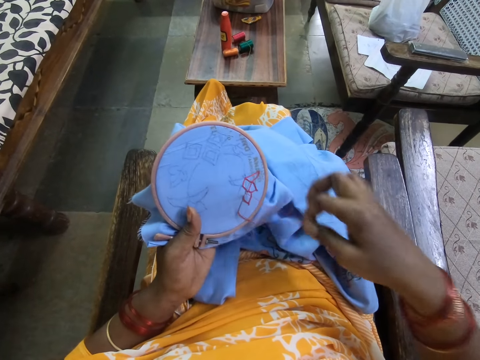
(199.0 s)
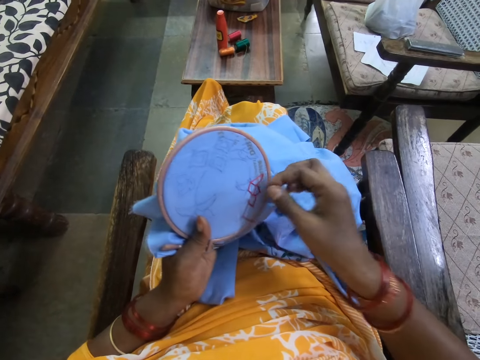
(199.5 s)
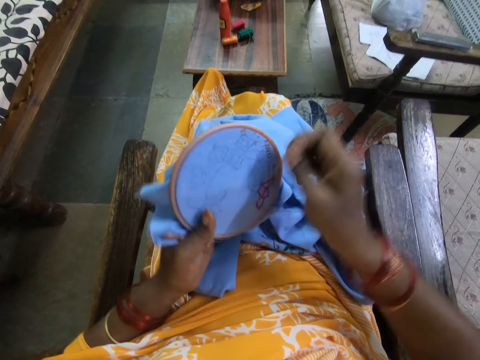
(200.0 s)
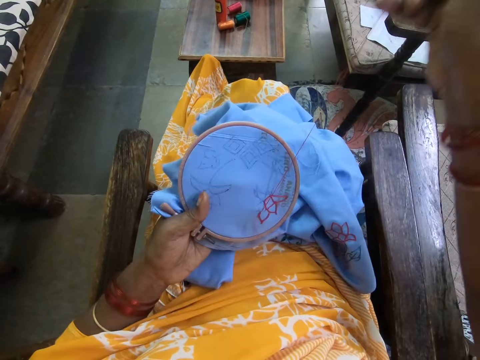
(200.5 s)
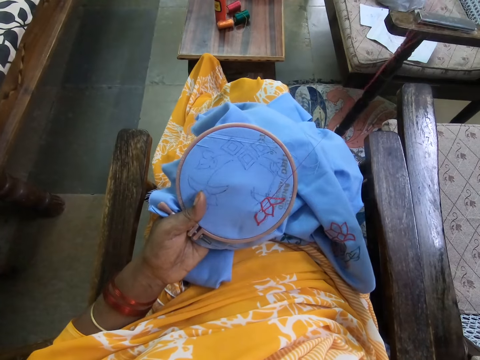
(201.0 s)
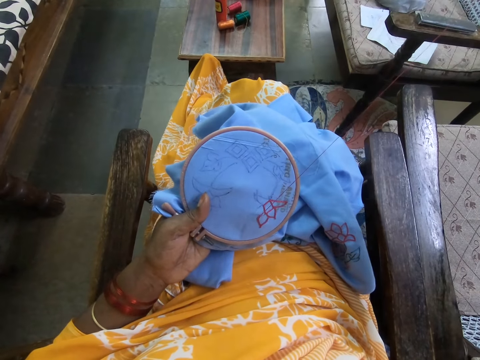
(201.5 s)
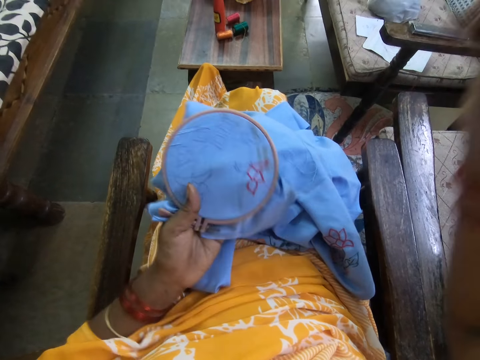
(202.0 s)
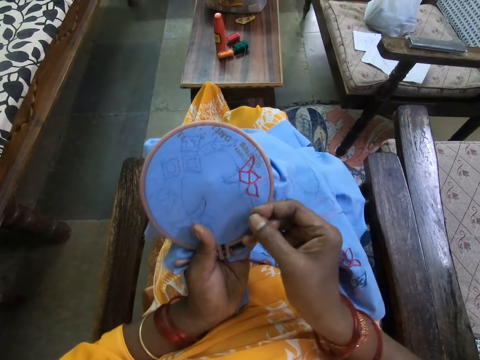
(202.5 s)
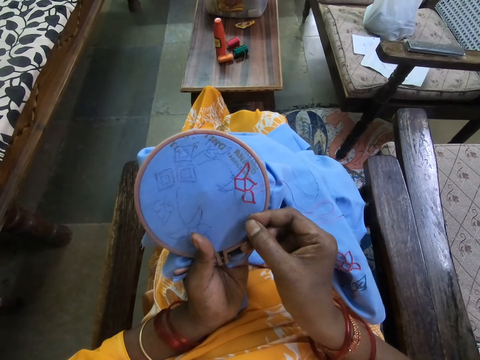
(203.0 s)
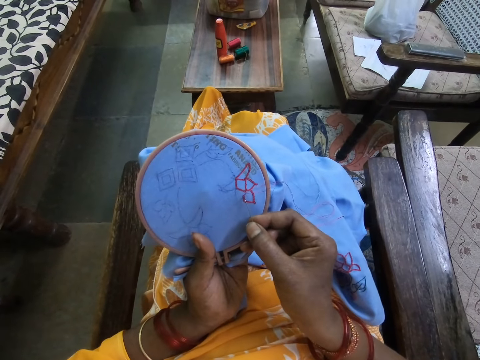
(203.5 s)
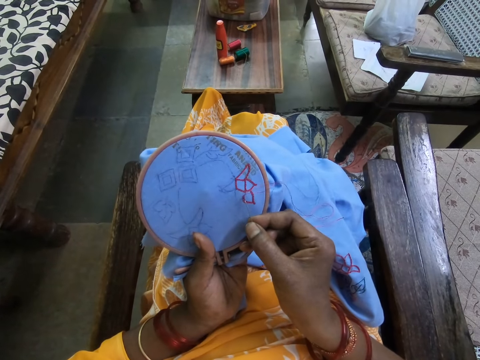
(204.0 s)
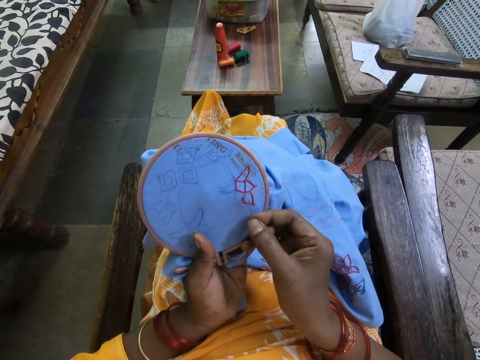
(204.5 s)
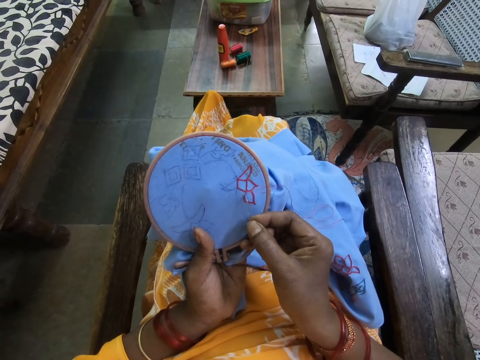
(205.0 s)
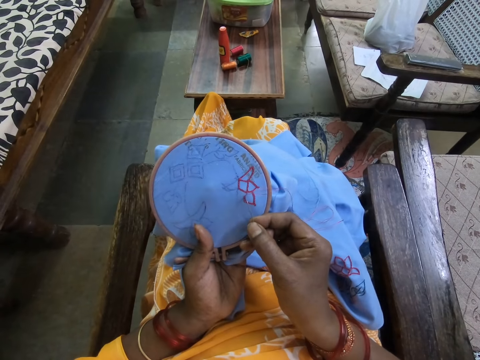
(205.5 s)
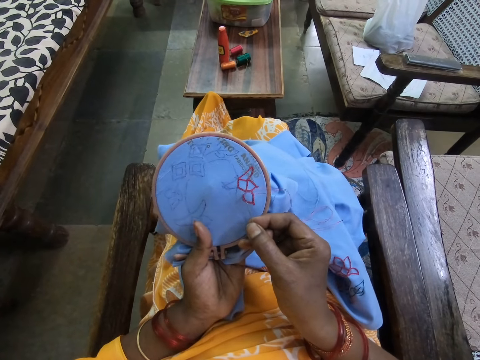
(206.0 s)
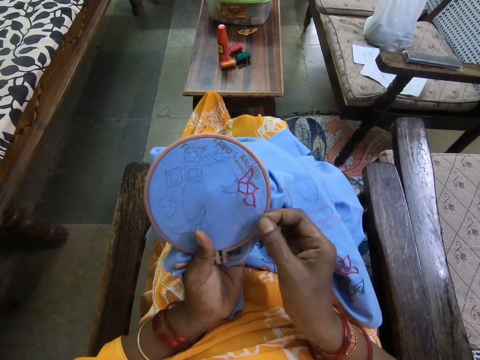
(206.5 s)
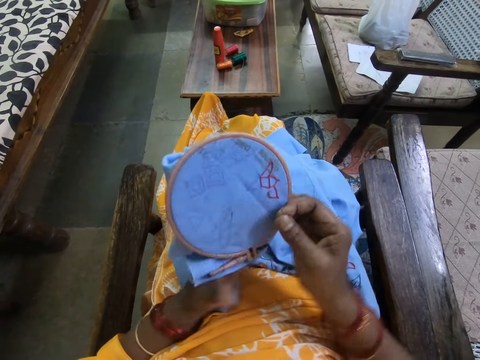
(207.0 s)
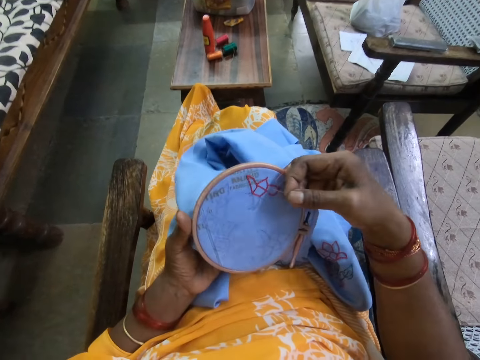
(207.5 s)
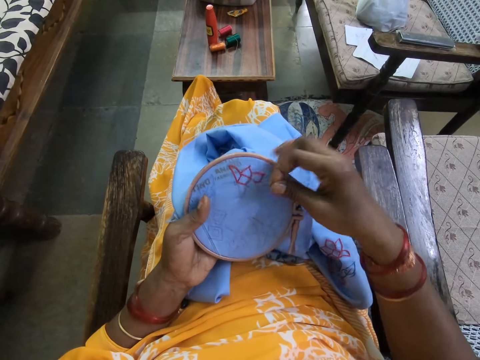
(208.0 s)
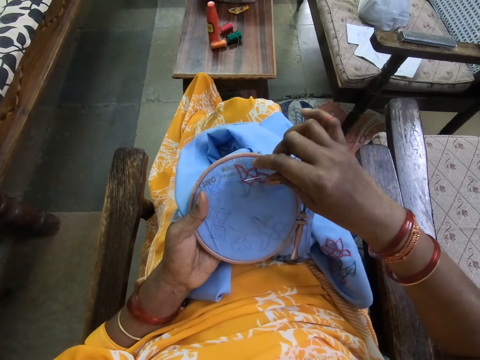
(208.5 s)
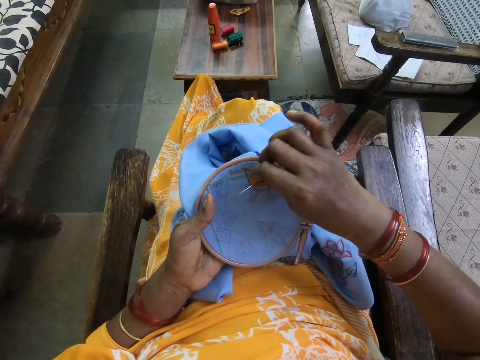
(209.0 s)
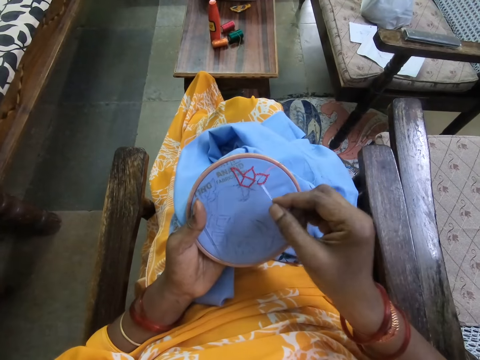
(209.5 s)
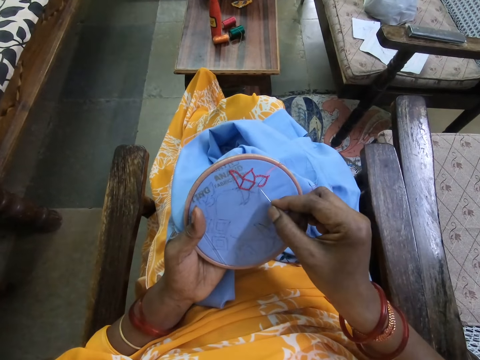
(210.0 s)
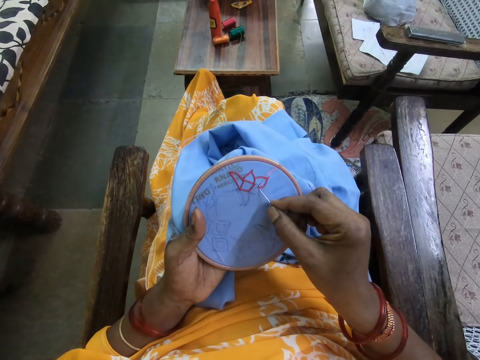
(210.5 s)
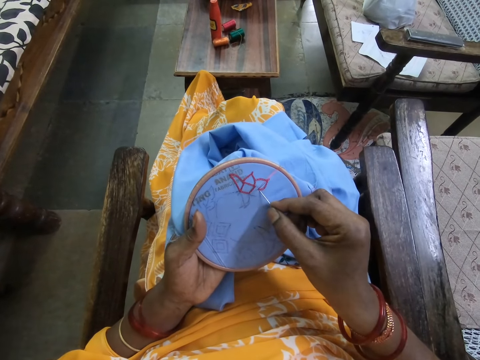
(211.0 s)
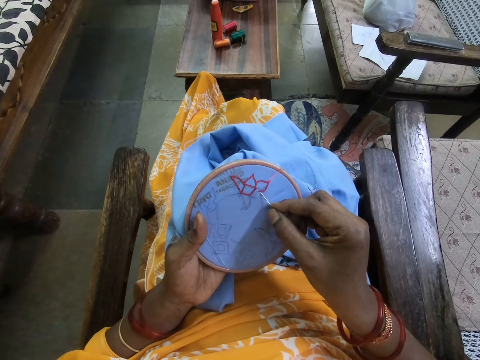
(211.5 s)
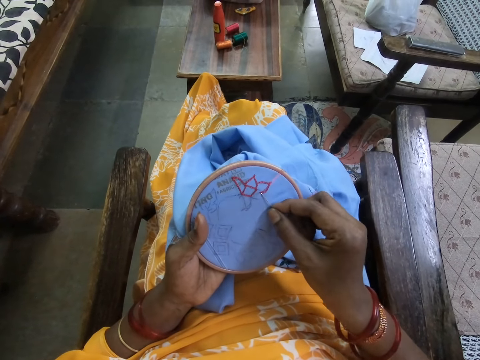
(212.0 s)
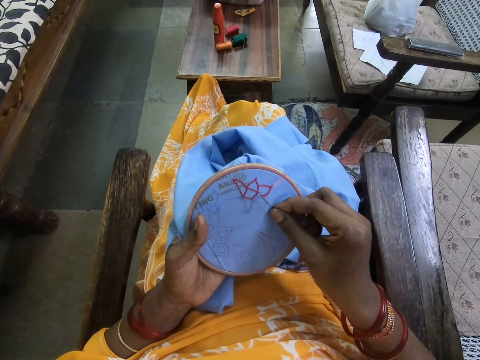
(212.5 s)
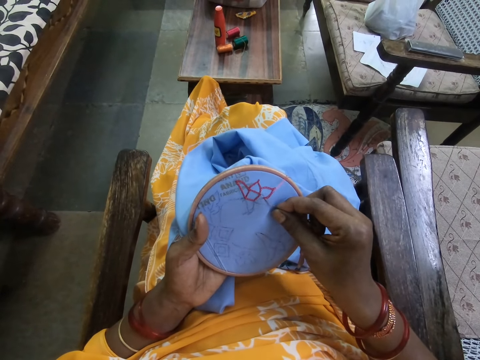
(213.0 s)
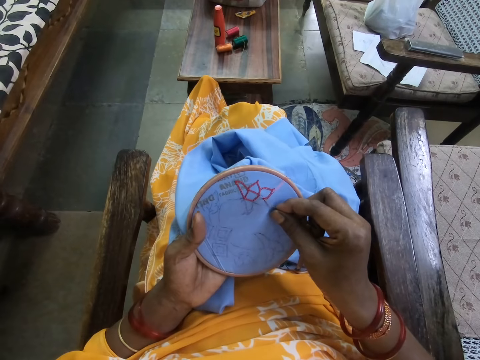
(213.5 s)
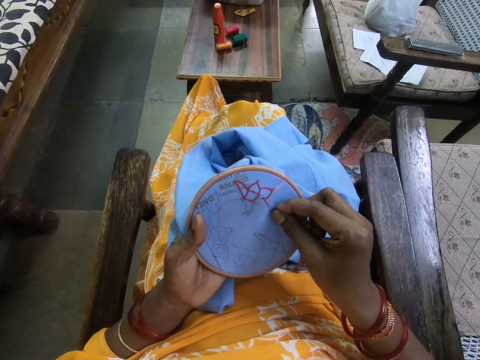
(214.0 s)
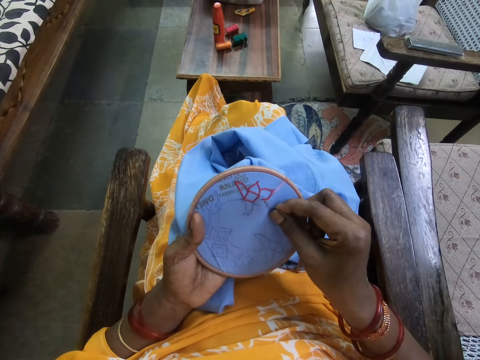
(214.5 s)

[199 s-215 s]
The camera wearer rotates a piece of cloth with both hands. They decorate the piece of cloth with a hand sewing needle.

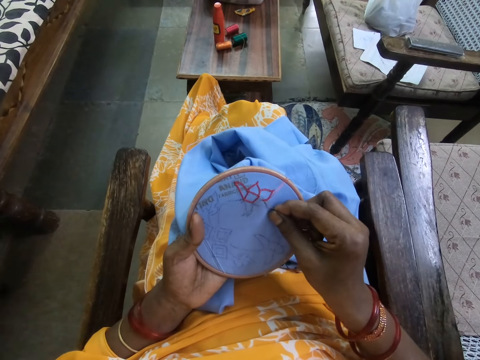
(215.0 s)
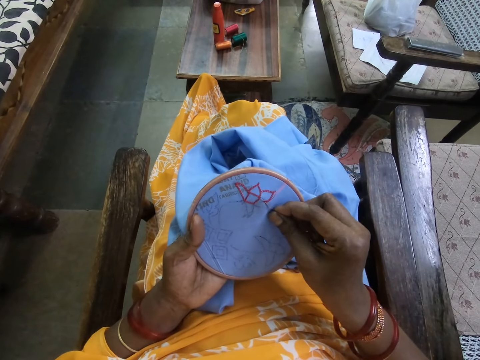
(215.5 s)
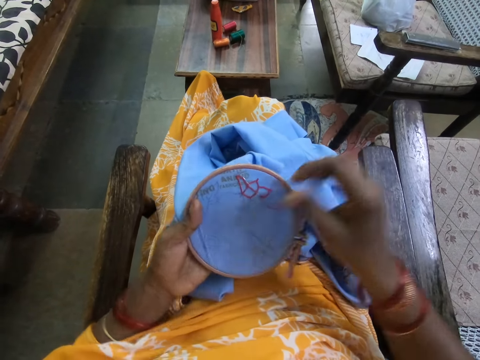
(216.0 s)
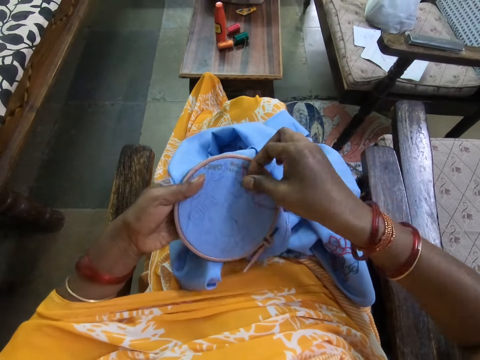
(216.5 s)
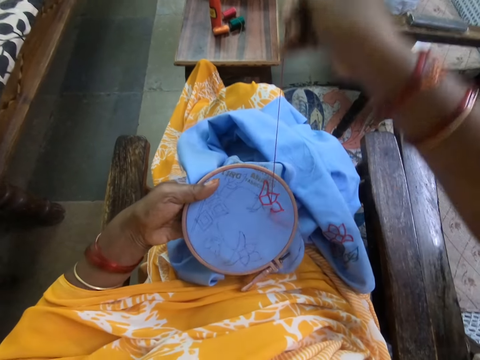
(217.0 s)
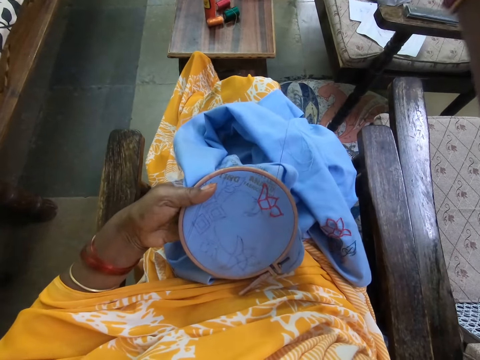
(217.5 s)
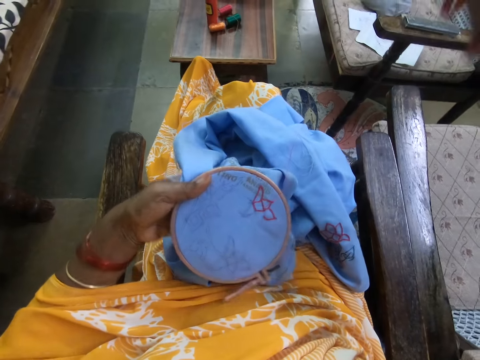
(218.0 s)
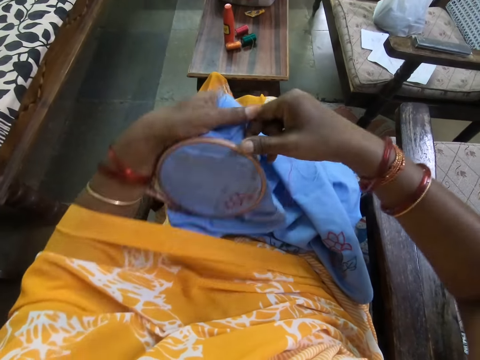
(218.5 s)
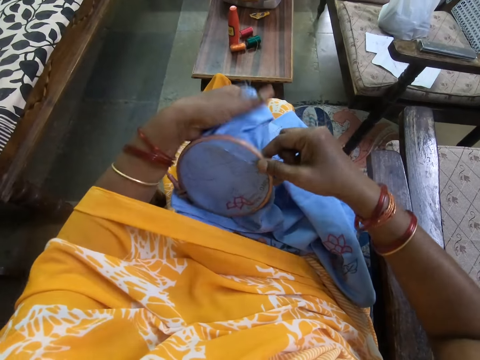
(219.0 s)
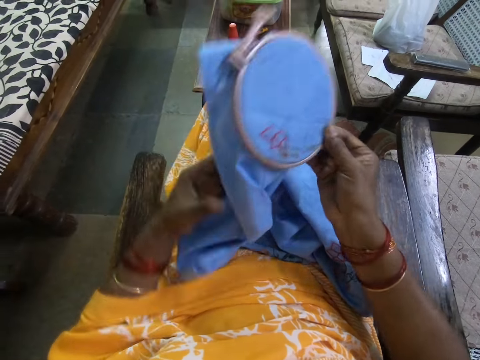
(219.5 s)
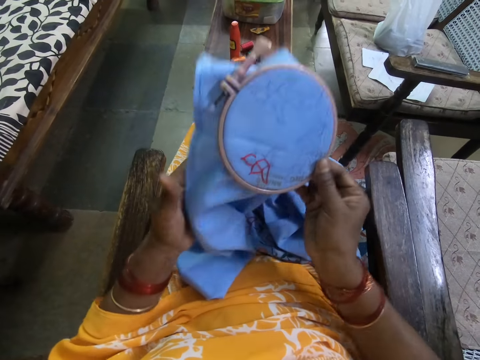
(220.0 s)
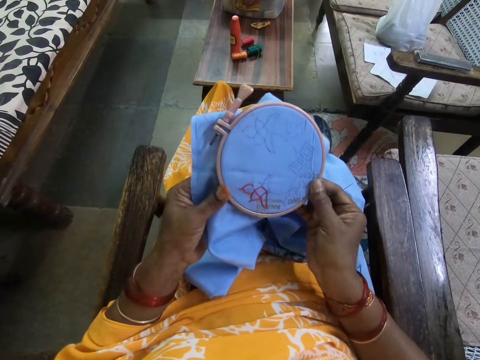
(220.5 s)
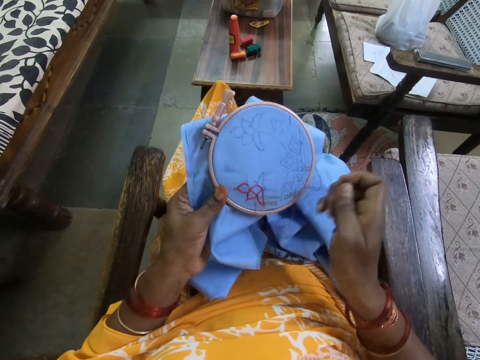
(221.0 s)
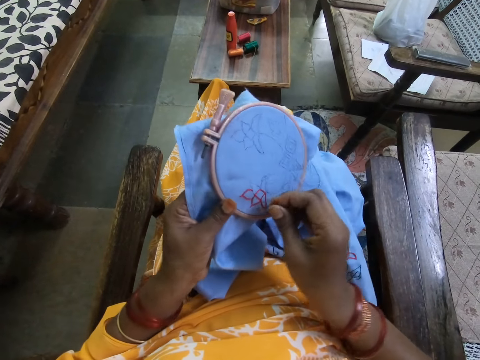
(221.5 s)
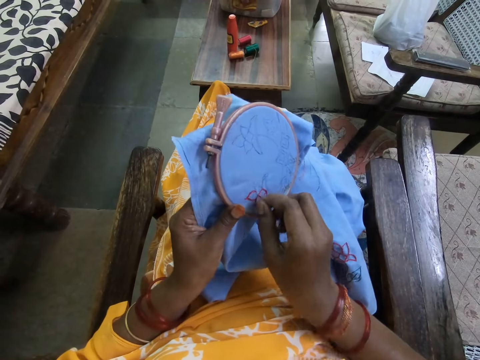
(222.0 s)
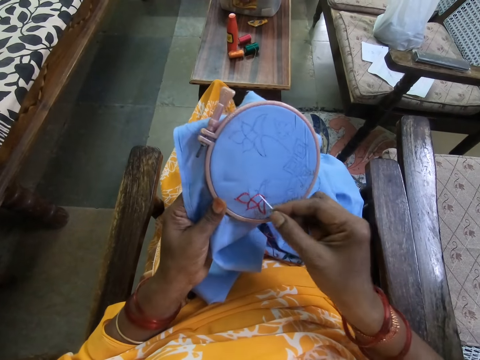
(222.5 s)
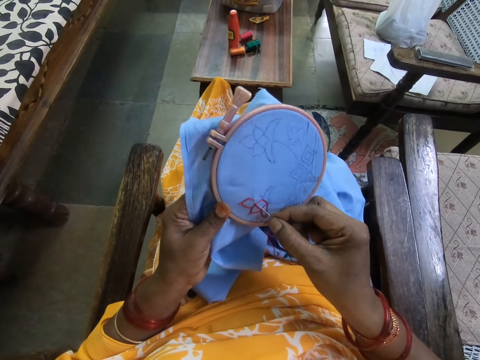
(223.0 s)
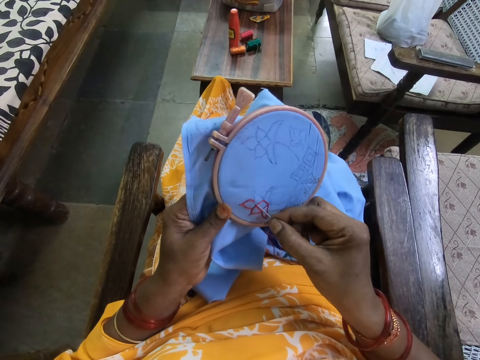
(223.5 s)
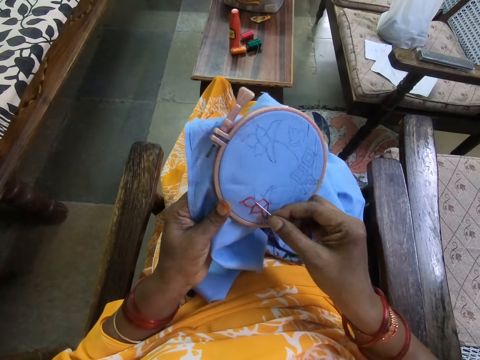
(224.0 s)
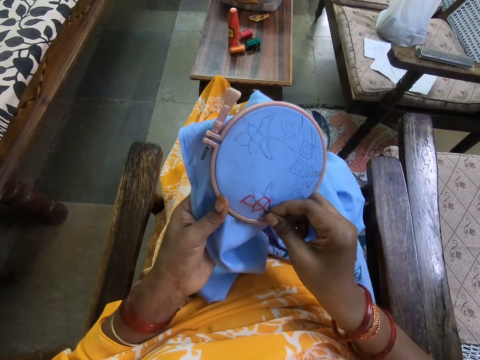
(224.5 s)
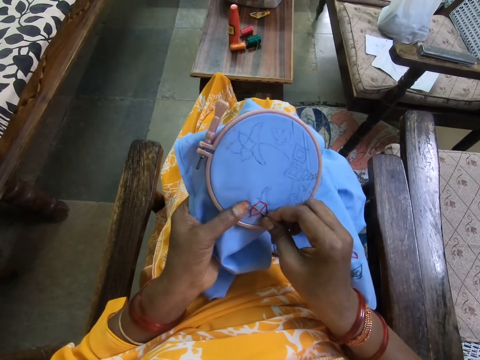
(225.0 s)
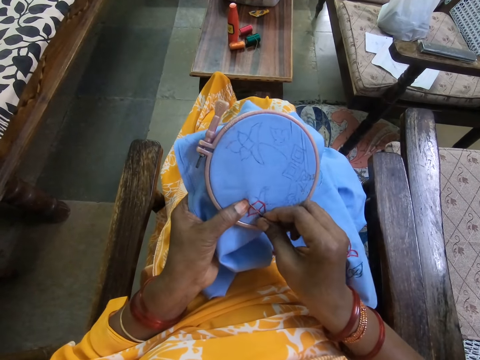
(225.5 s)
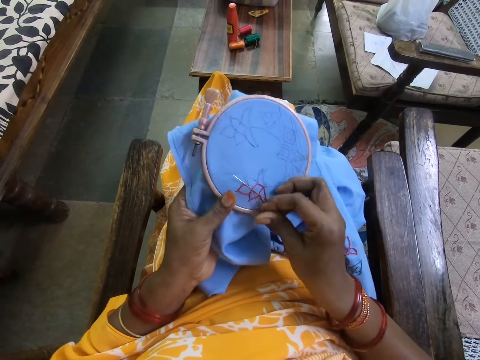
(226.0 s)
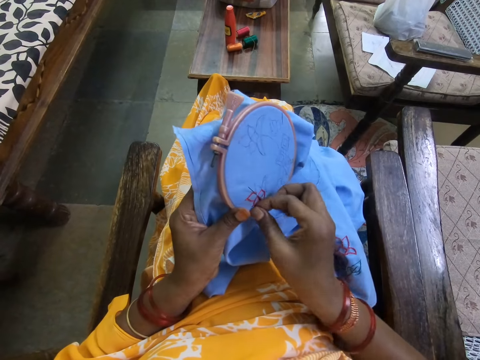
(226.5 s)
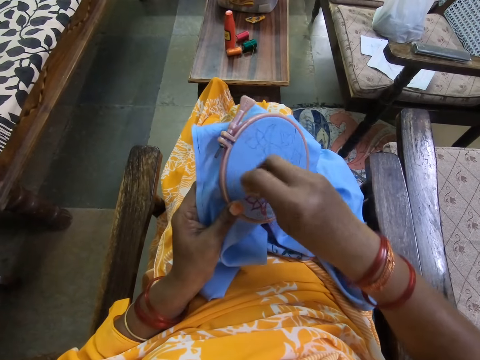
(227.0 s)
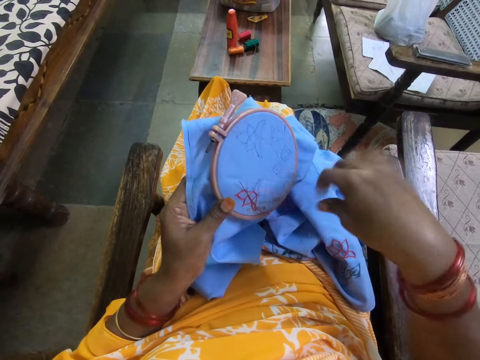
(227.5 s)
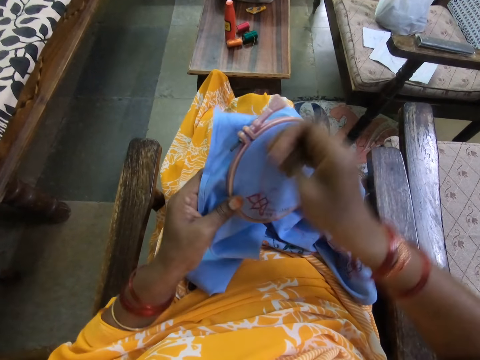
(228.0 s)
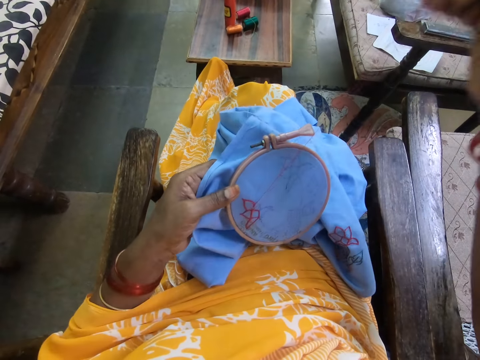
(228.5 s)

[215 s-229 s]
The camera wearer passes the embroidery hoop from her left hand to her right hand. She holds the piece of fabric with her left hand. She adjusts a piece of cloth with both hands. She passes the embroidery hoop from her right hand to her left hand. She embroiders on the piece of fabric on the embroidery hoop in her left hand with the embroidery needle in her right hand.
